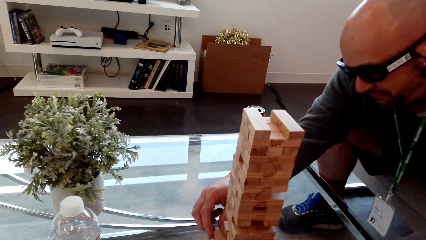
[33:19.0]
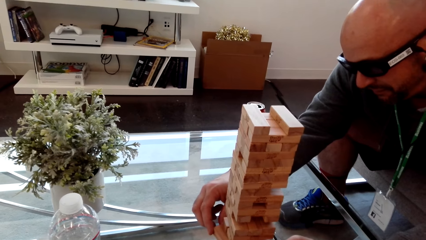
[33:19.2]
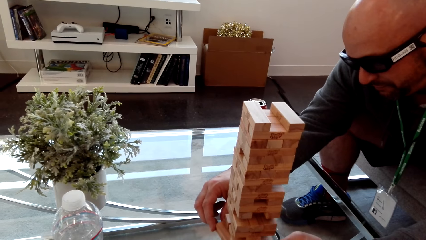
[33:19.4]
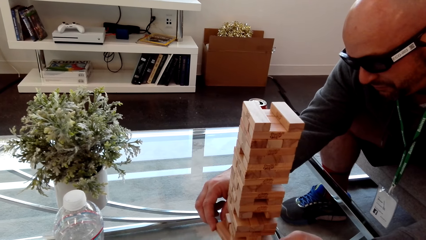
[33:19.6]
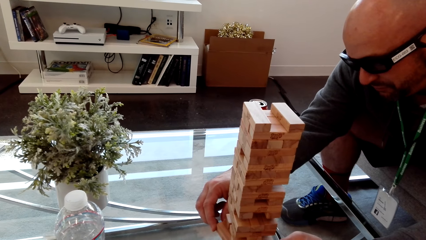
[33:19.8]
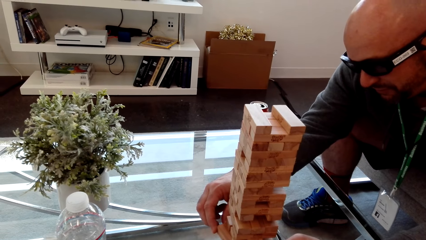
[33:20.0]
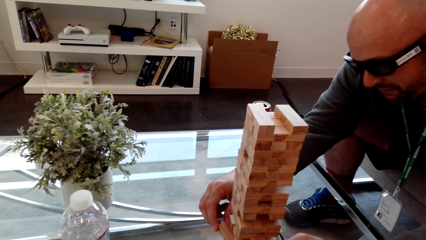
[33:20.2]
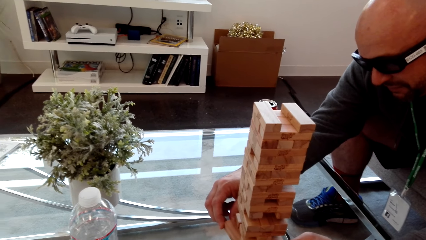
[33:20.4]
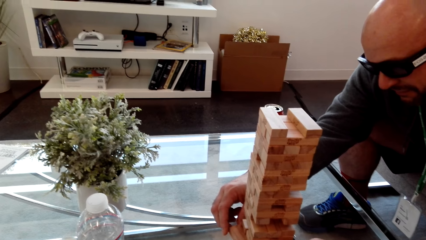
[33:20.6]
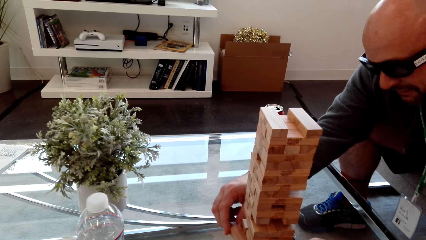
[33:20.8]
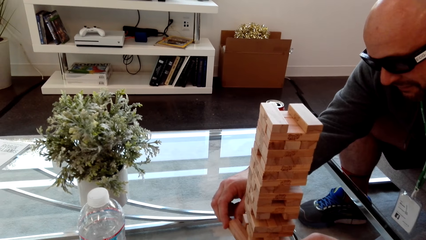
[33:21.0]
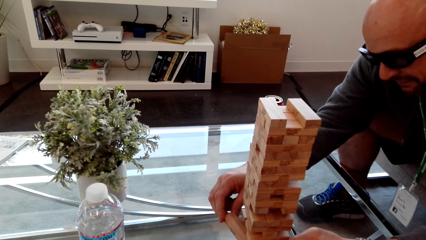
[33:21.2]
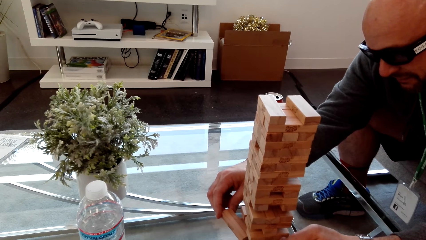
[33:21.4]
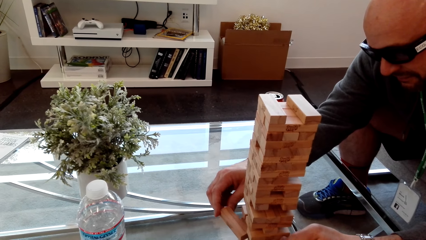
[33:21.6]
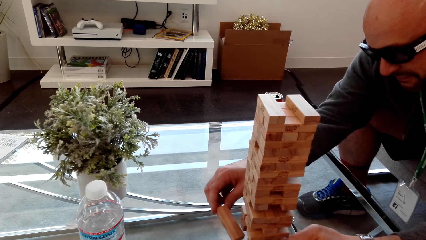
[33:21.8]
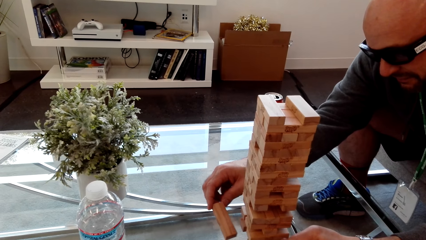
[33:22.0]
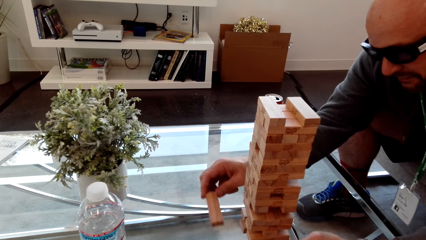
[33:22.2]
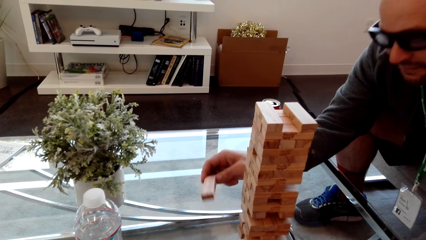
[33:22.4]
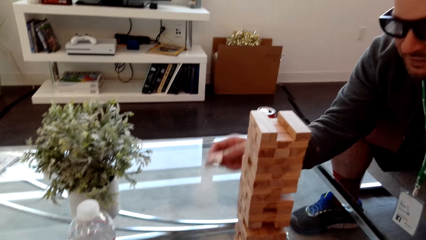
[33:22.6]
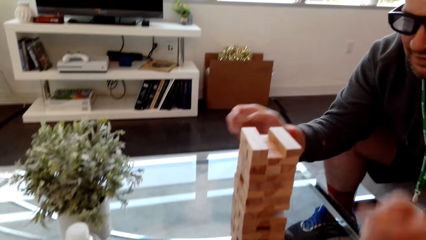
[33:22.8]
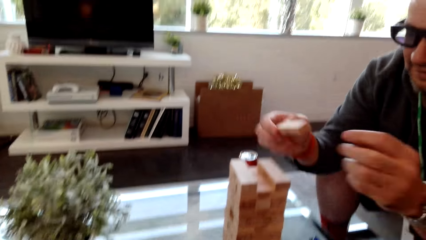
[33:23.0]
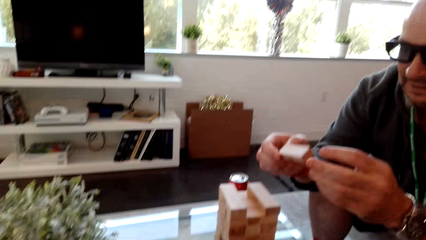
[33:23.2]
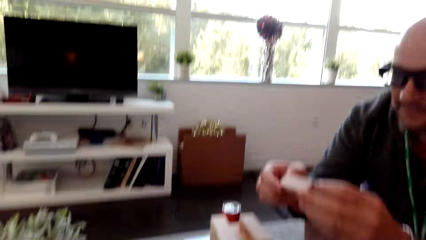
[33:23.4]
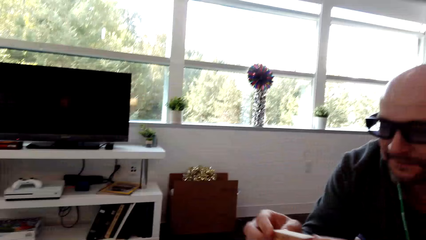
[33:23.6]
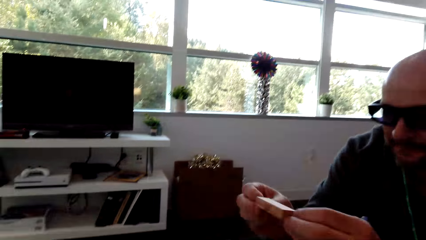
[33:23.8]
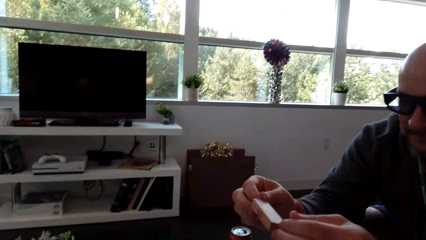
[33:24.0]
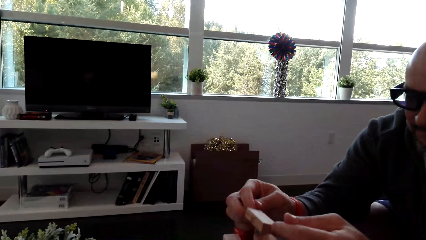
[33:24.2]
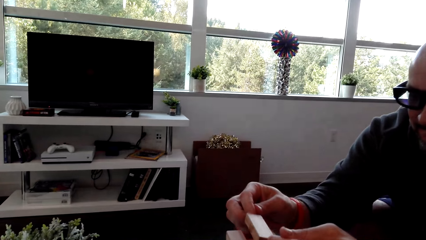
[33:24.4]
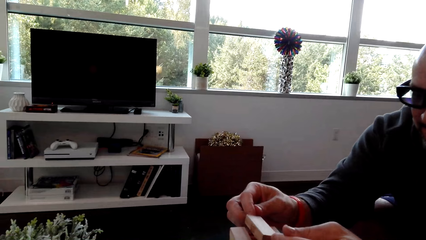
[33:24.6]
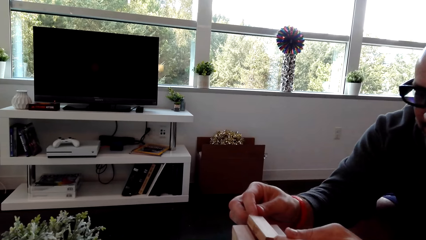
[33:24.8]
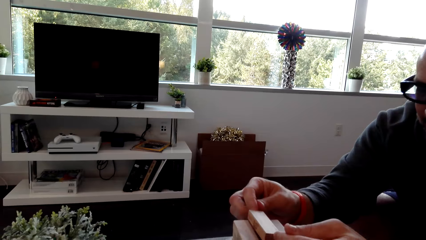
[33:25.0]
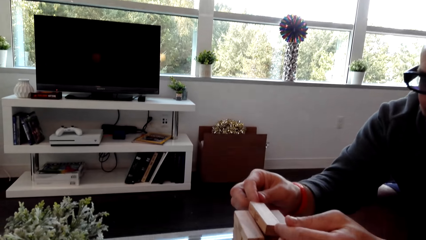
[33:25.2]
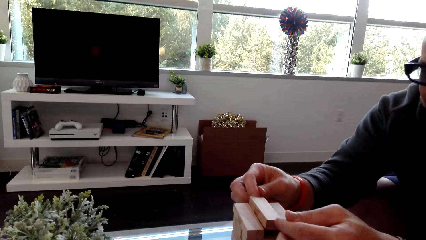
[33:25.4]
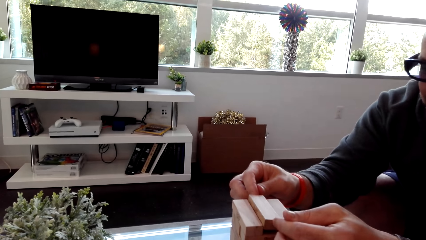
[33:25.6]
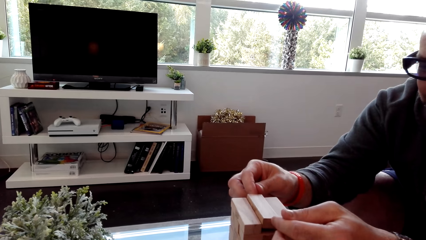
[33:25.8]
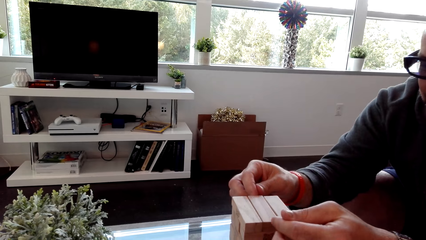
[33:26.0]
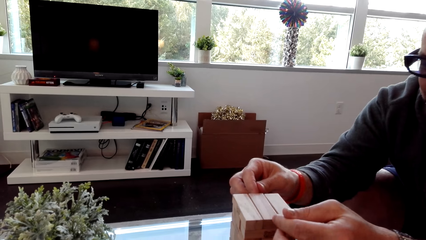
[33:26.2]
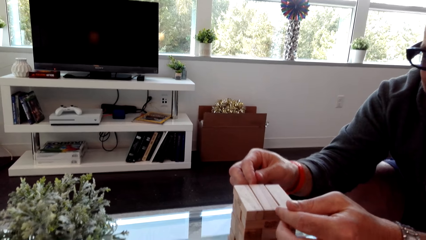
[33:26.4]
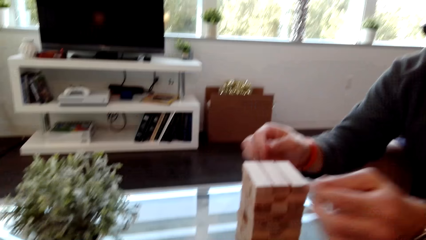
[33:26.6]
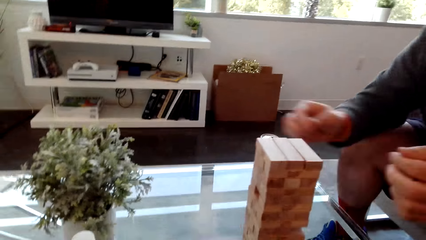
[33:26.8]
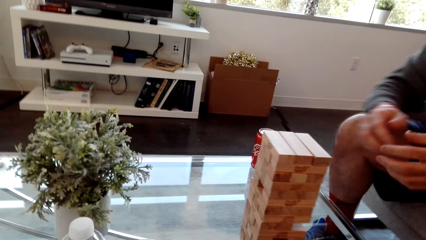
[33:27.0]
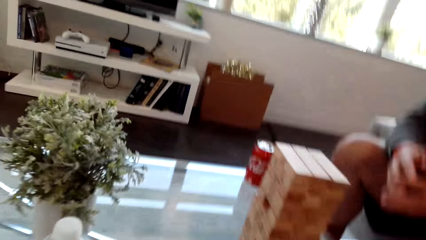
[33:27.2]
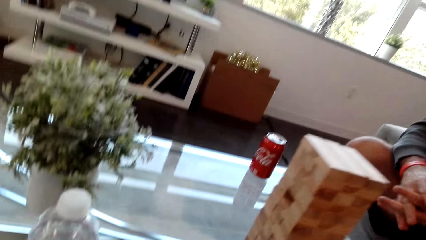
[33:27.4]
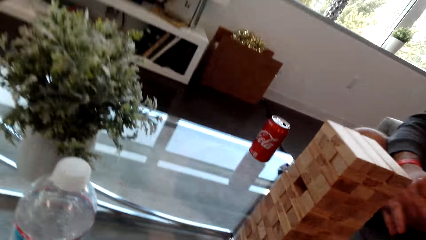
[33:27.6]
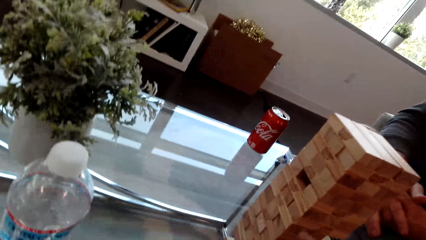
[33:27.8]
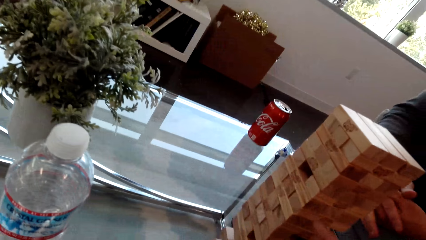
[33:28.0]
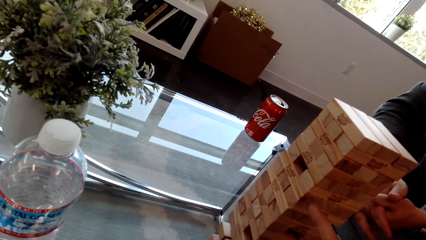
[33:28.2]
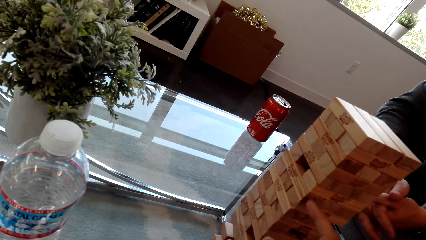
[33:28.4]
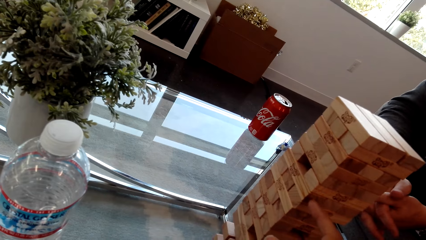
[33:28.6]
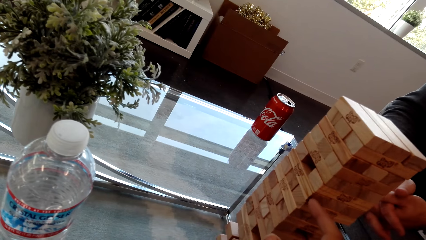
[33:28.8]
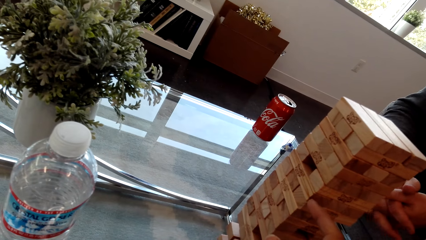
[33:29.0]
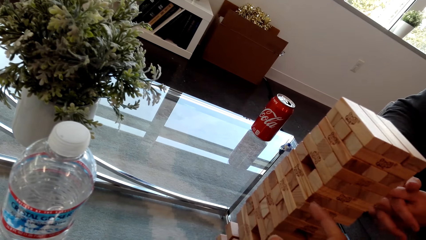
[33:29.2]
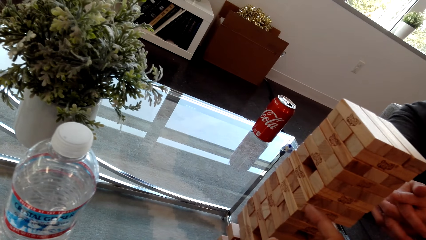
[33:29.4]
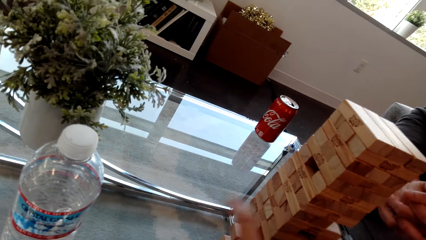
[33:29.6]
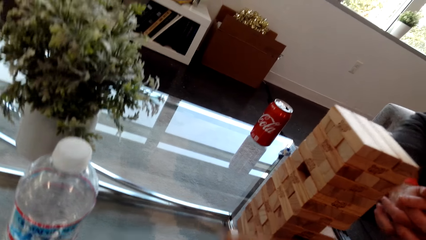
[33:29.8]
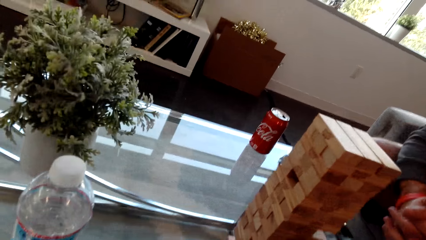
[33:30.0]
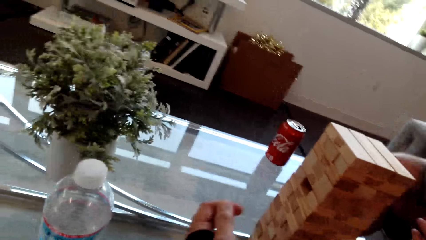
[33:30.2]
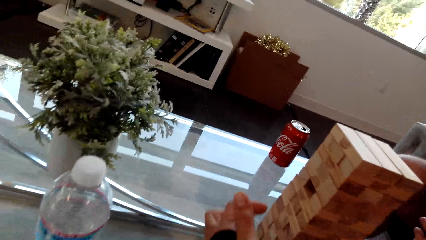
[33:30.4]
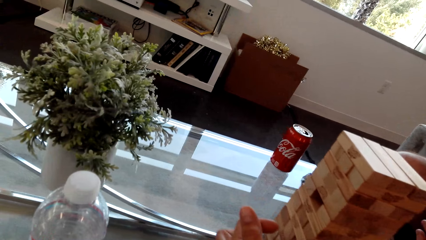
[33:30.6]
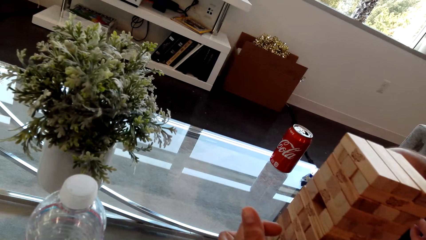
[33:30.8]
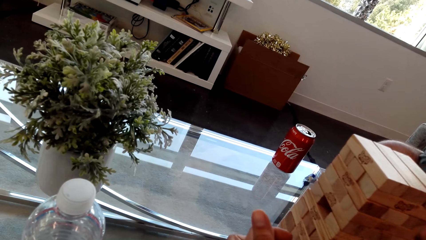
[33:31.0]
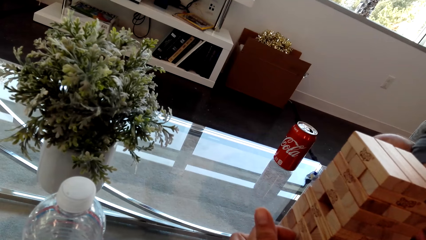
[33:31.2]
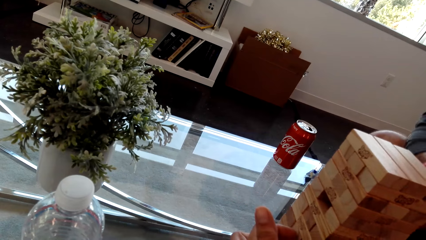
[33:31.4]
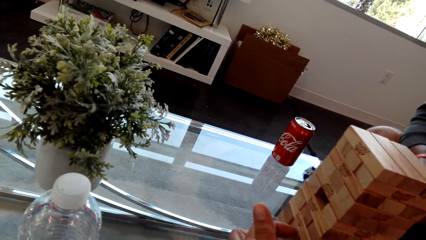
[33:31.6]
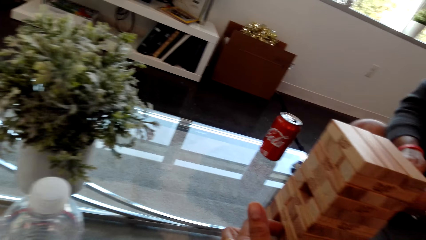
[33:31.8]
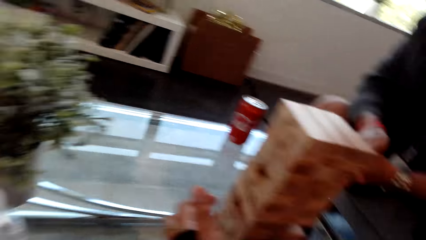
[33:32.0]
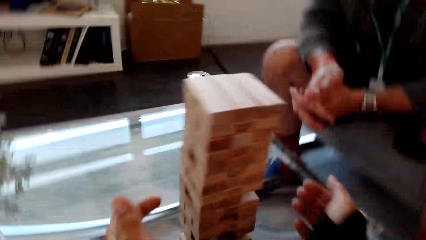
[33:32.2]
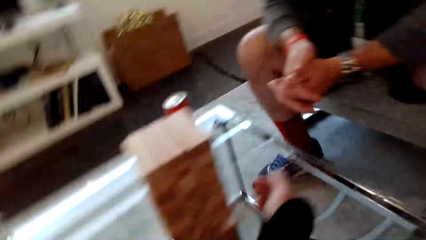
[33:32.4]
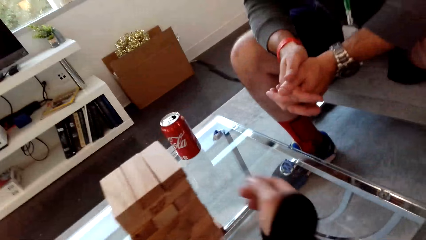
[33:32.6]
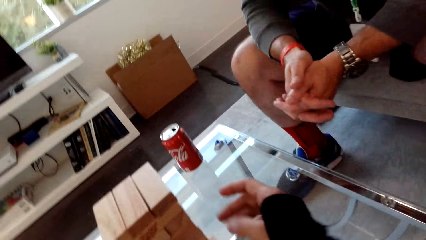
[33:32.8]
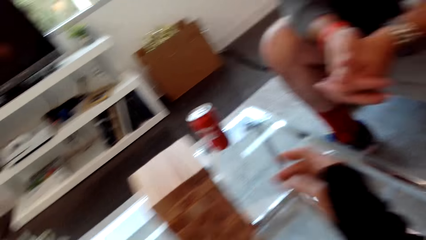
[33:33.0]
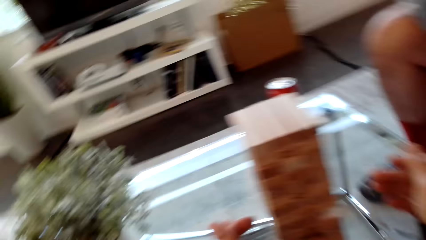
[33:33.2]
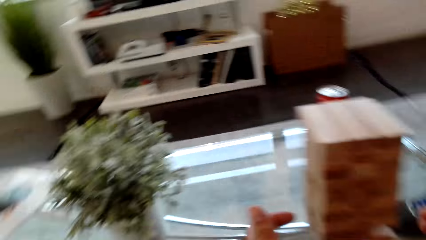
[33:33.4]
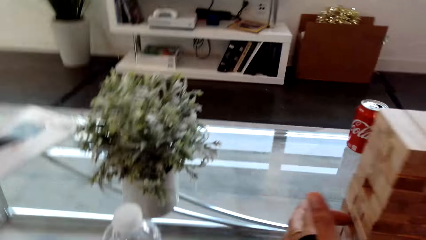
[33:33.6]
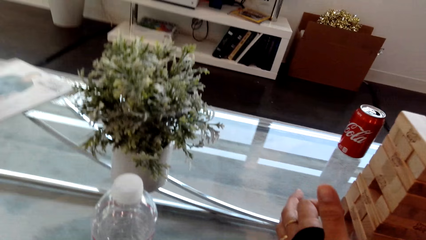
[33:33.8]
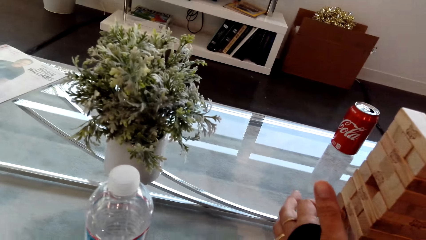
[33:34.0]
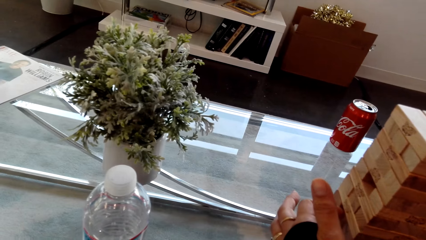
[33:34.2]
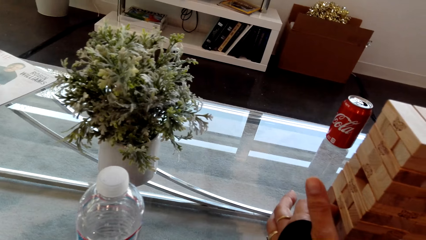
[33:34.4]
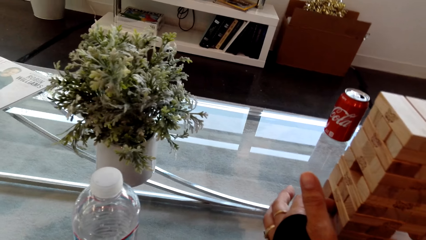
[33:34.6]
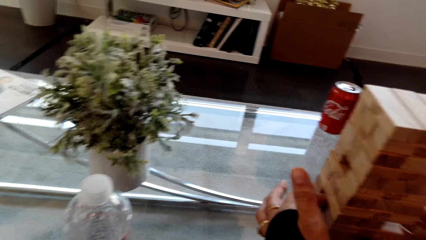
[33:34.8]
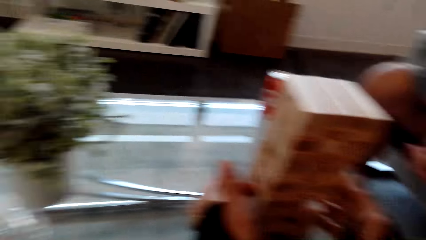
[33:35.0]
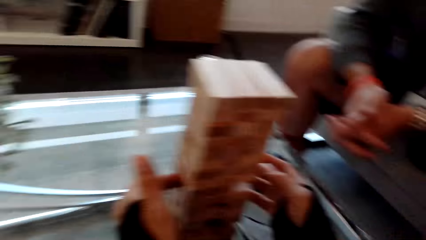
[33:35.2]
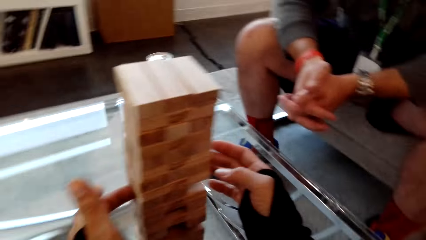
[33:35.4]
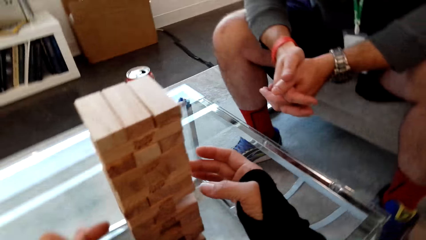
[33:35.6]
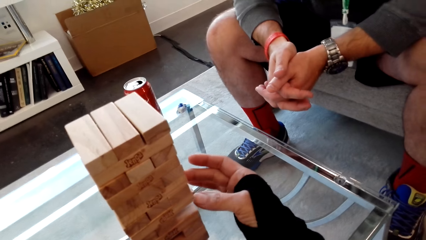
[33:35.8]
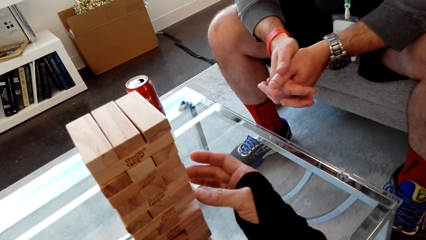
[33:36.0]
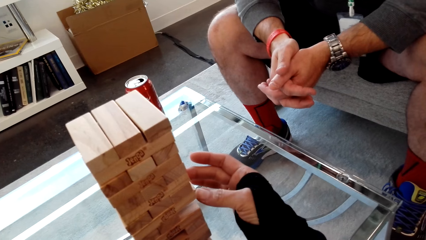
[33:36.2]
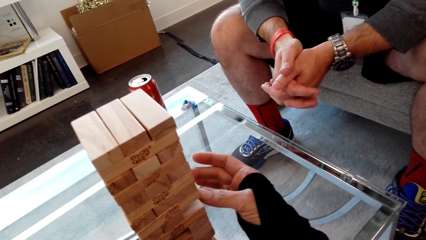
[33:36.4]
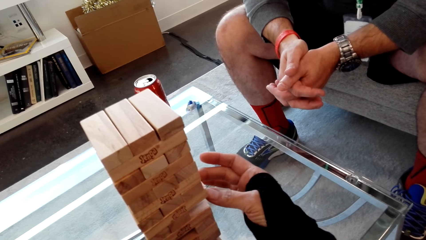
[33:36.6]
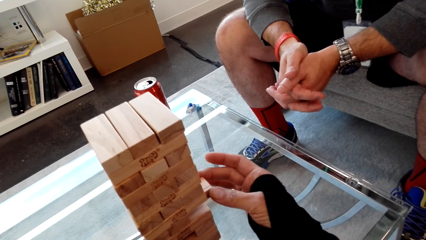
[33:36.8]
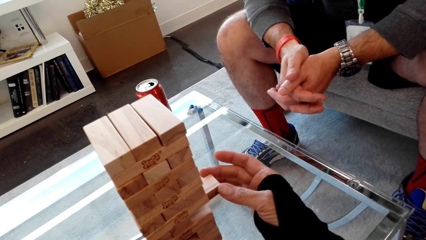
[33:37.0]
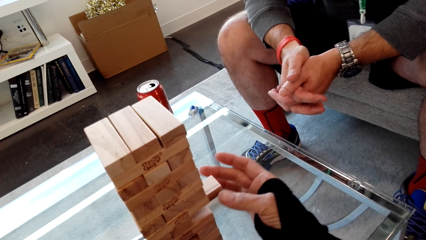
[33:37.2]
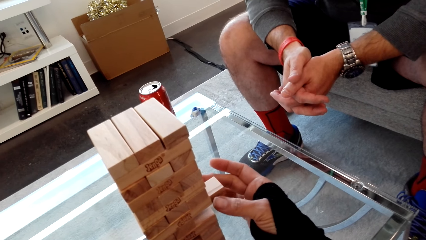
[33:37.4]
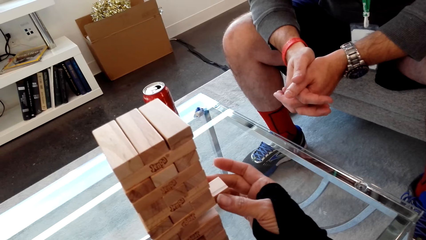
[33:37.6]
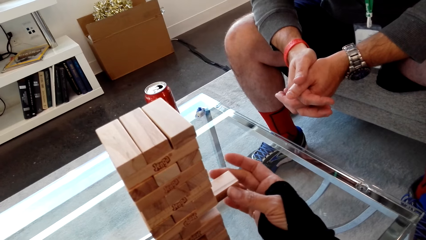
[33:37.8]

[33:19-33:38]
A man removes a block. The man puts the block on top of the others. The camera wearer dialogs with the man. They play the stacking block game. They remove a block.
